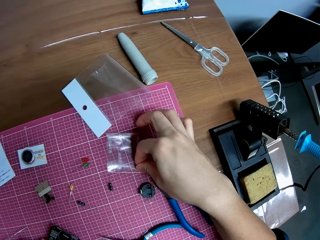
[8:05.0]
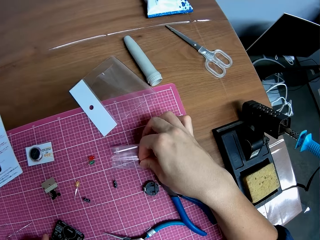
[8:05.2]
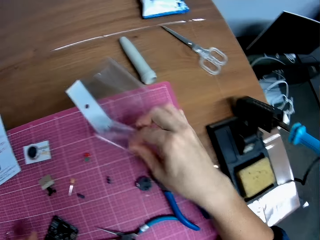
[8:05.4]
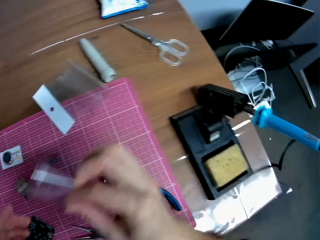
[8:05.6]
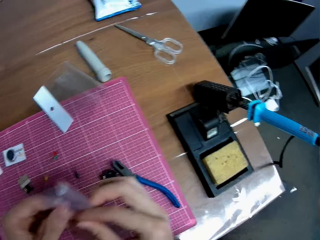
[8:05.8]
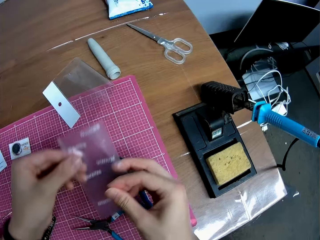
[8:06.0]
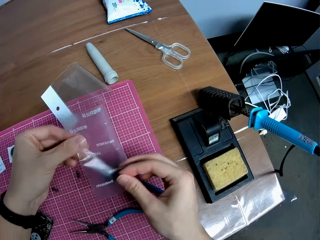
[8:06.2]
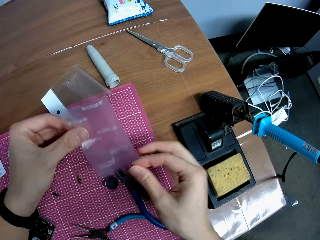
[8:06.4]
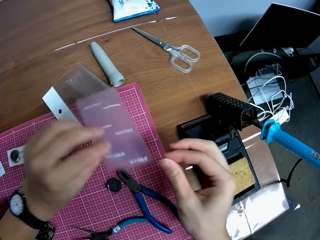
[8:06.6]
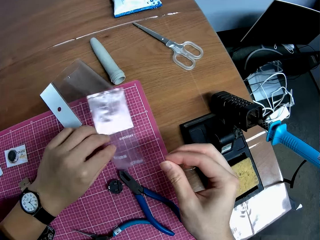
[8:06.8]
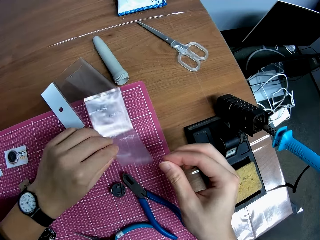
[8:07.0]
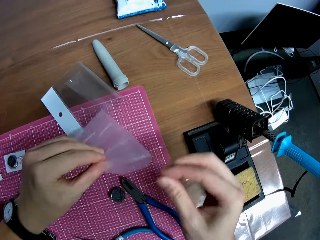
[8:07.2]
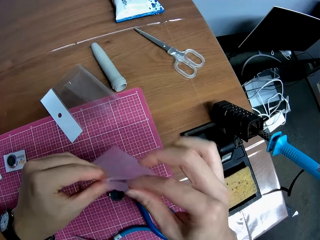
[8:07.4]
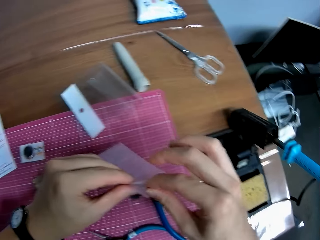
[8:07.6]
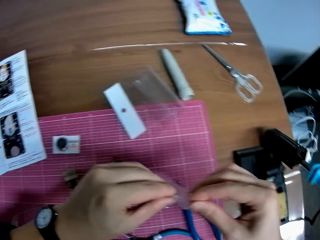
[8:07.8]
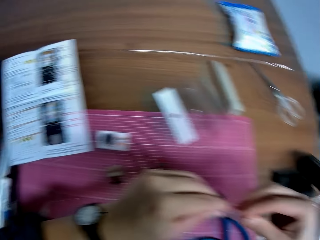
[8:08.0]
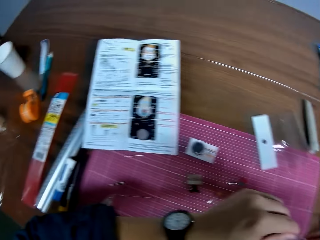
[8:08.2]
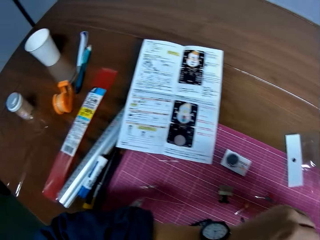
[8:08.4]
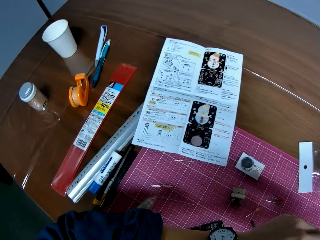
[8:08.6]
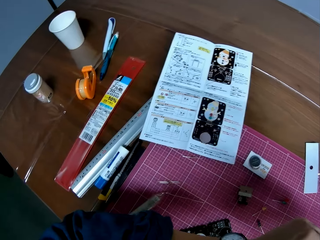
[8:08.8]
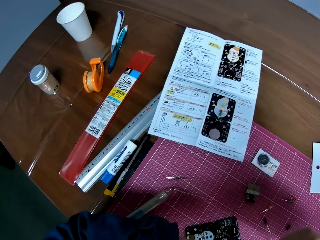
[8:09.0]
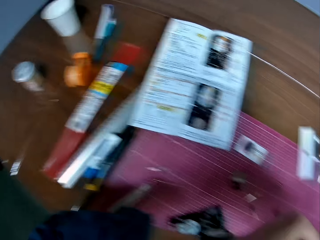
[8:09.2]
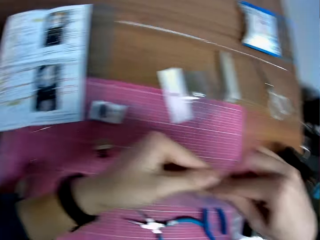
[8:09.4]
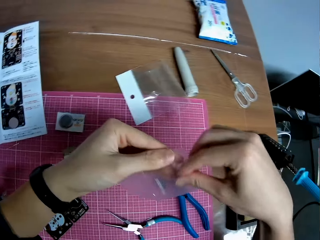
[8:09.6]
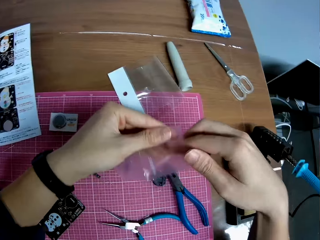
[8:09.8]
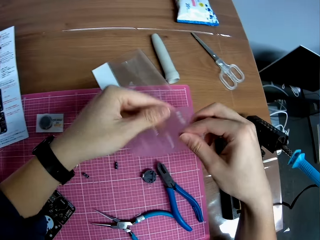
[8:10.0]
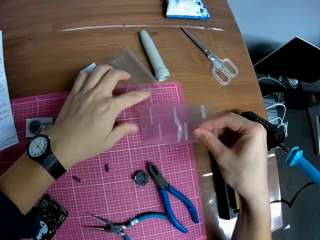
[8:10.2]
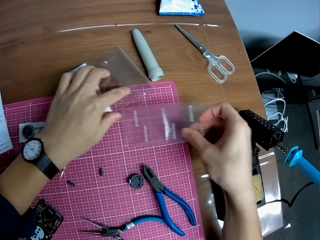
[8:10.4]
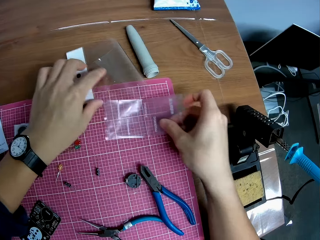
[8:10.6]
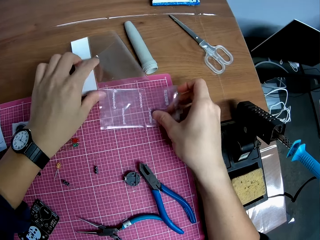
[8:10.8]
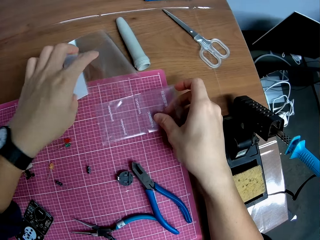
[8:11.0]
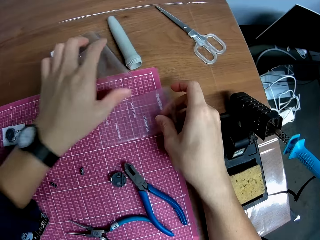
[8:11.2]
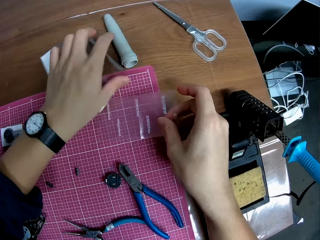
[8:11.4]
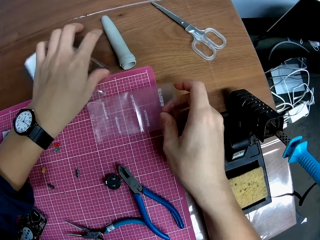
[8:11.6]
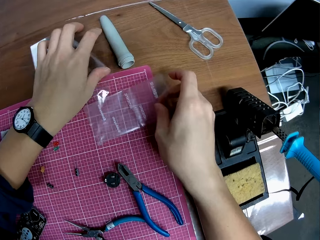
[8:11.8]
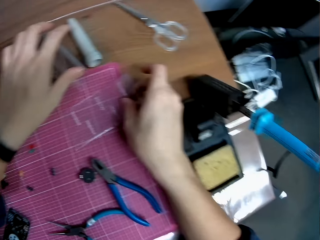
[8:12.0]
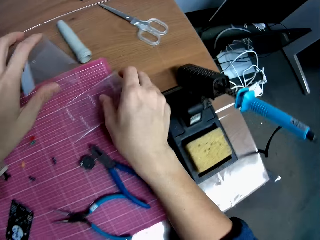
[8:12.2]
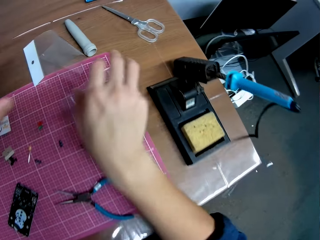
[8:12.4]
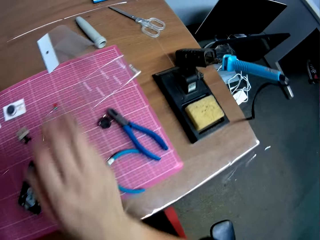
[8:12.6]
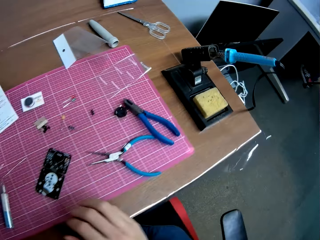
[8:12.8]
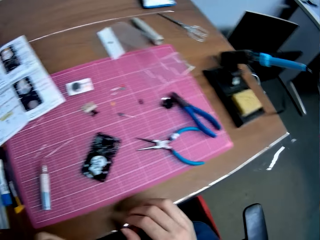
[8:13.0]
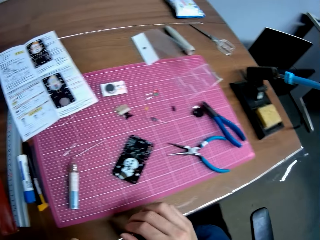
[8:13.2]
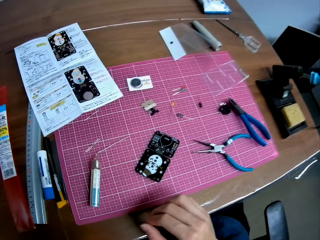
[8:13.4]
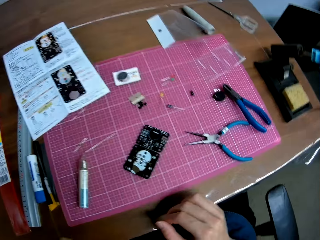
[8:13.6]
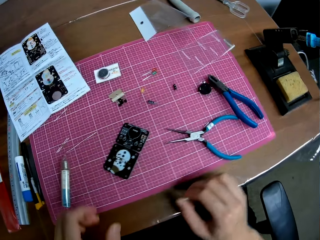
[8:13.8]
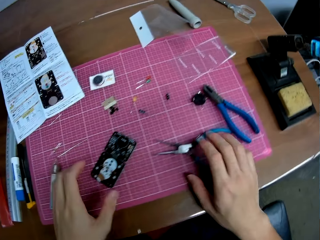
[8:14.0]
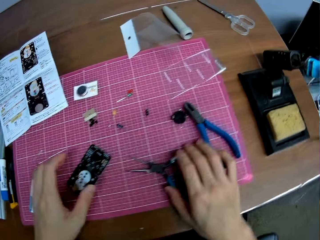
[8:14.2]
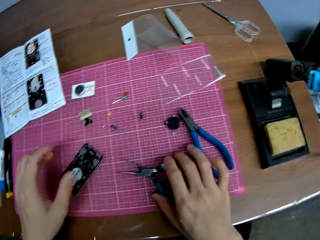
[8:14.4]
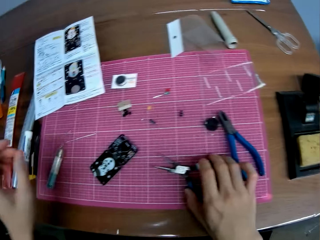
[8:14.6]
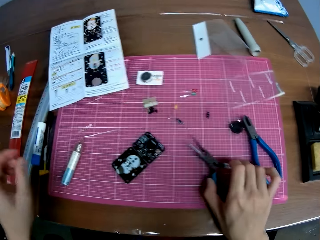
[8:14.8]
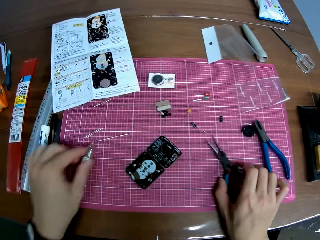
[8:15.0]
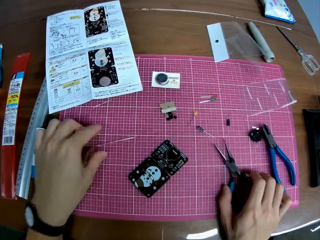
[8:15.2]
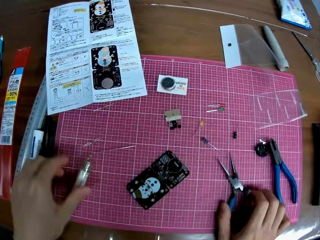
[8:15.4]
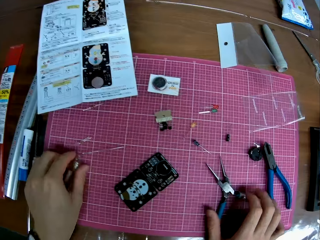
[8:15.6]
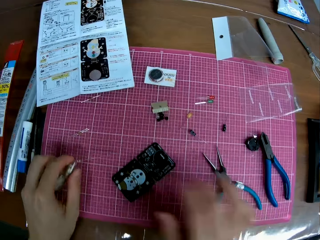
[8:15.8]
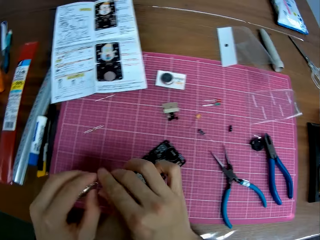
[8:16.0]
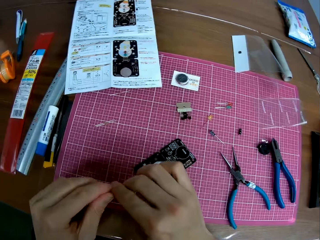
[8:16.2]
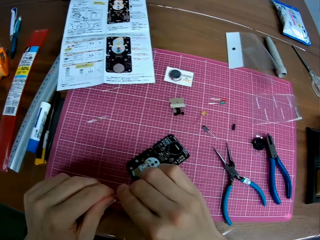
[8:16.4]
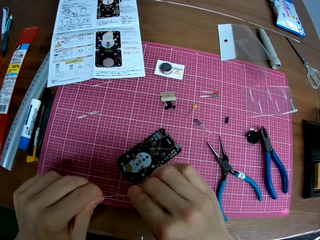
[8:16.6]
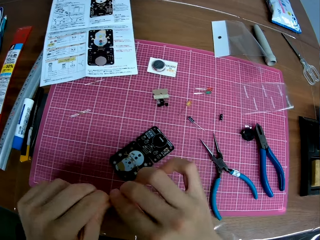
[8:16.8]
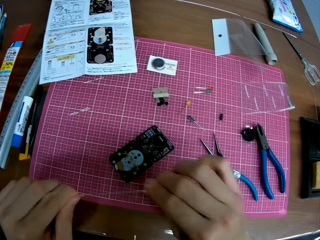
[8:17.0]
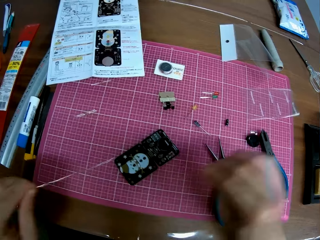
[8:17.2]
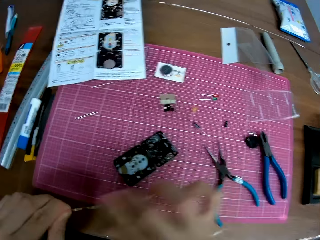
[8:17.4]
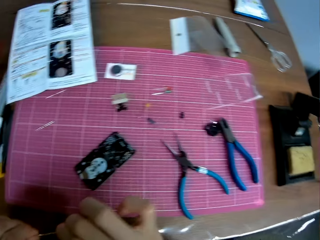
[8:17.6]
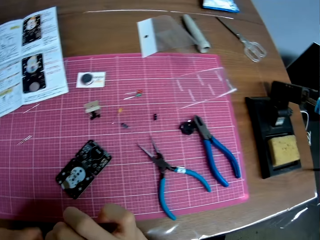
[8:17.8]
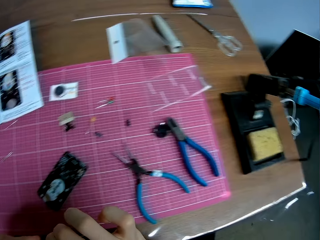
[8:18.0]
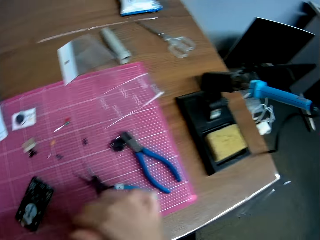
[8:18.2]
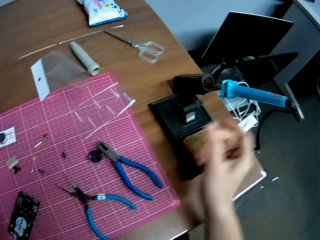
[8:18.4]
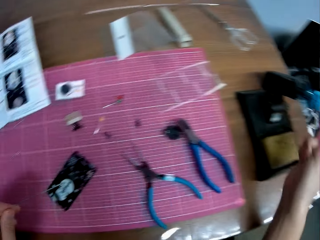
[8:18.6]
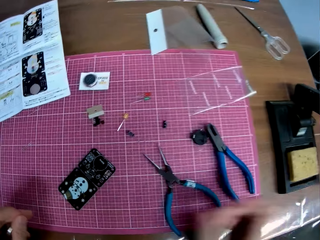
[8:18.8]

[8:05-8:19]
The camera wearer picks up a nylon or polythene bag from the table. He looks at the polythene bag. He drops the particles in his finger inside the nylon. He looks at the manual paper. He drops the nylon on the table. He moves the plier slightly on the table. He takes the needle nose pliers. He picks up the solder from the table. He straightens the solder with his right hand. He pulls something.

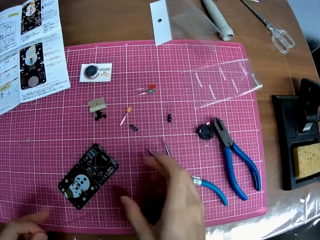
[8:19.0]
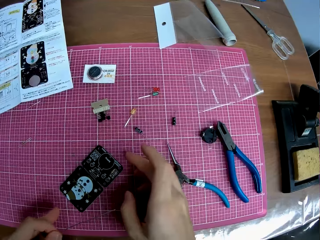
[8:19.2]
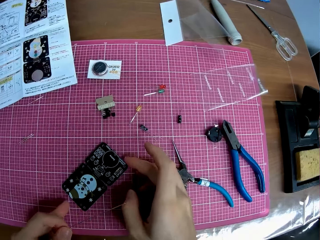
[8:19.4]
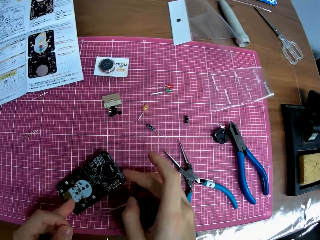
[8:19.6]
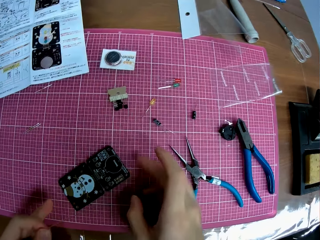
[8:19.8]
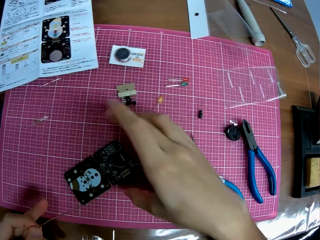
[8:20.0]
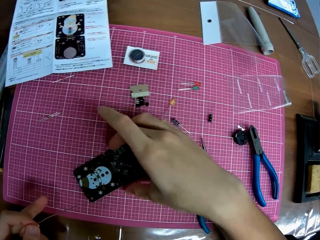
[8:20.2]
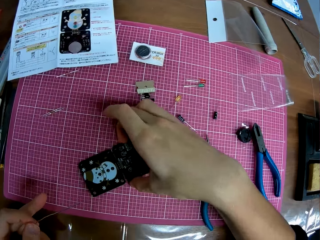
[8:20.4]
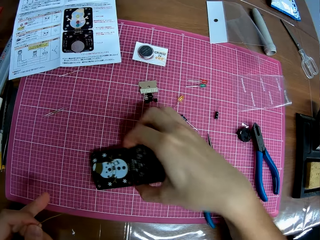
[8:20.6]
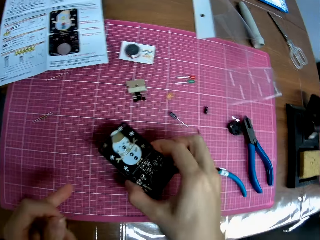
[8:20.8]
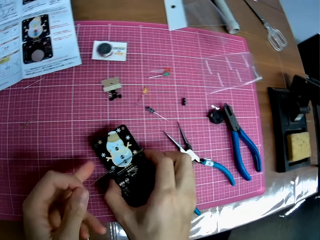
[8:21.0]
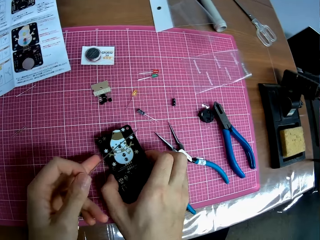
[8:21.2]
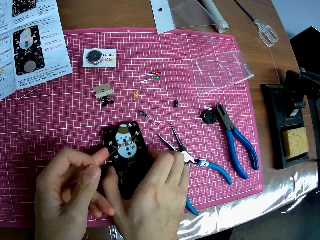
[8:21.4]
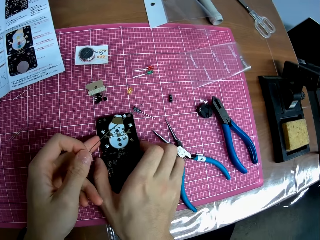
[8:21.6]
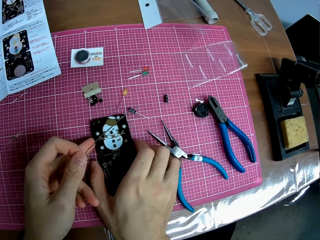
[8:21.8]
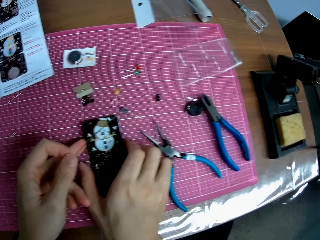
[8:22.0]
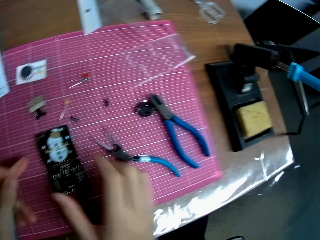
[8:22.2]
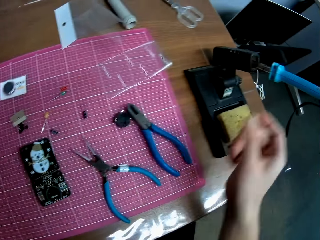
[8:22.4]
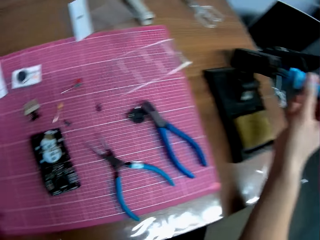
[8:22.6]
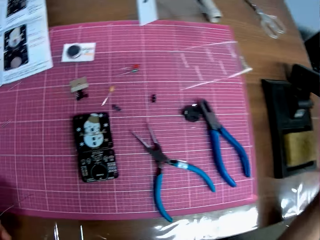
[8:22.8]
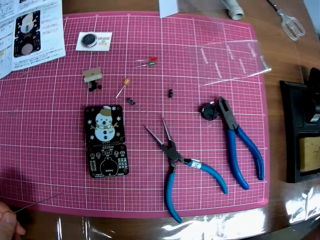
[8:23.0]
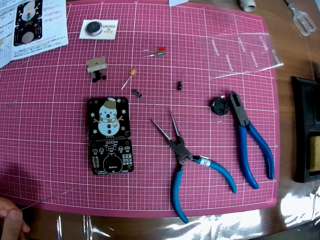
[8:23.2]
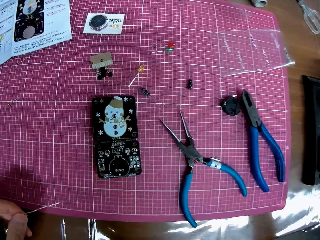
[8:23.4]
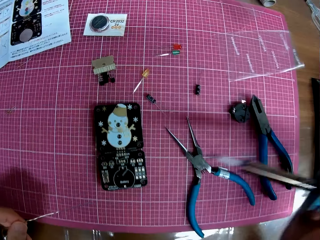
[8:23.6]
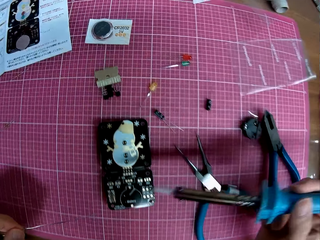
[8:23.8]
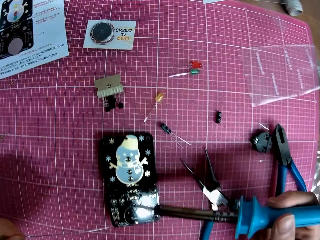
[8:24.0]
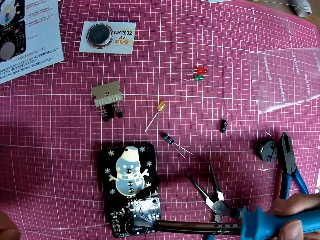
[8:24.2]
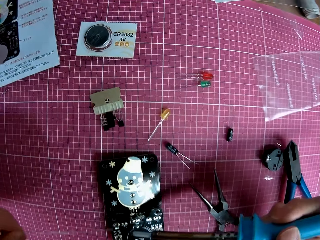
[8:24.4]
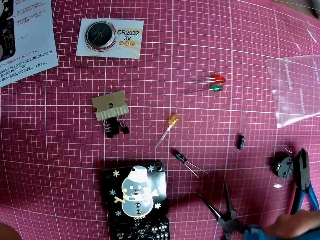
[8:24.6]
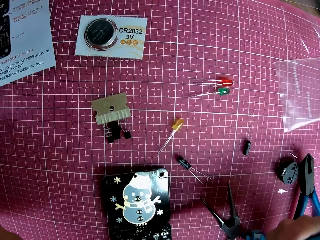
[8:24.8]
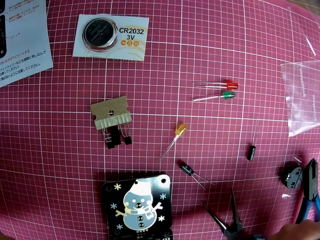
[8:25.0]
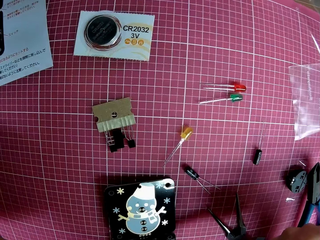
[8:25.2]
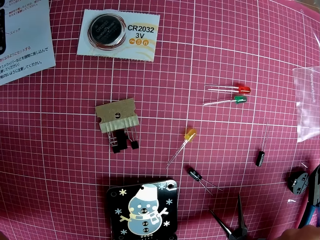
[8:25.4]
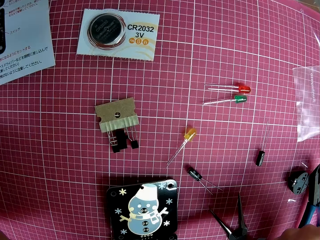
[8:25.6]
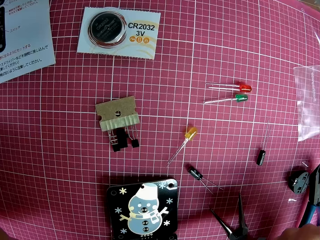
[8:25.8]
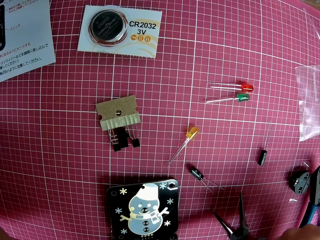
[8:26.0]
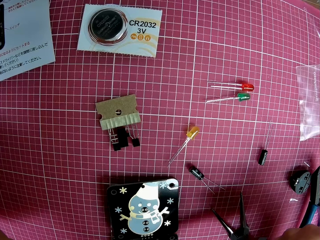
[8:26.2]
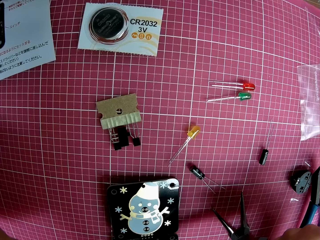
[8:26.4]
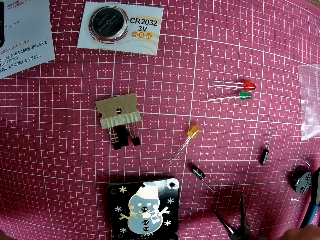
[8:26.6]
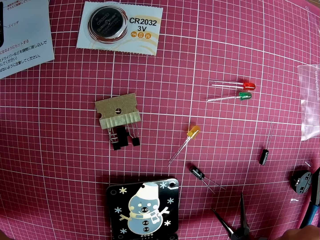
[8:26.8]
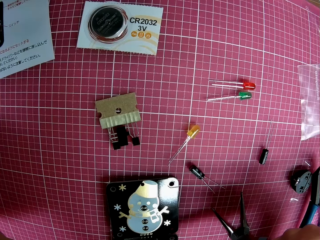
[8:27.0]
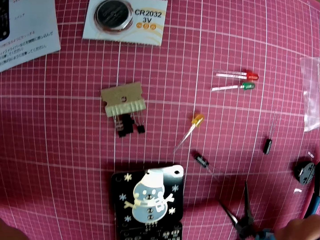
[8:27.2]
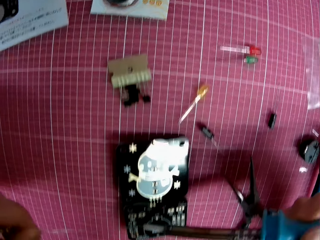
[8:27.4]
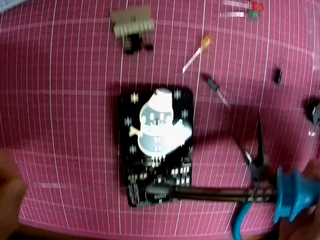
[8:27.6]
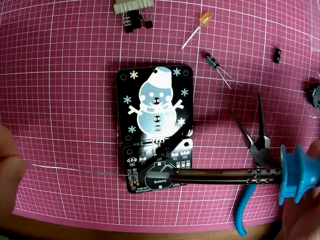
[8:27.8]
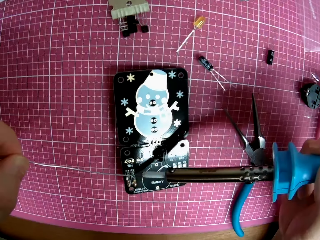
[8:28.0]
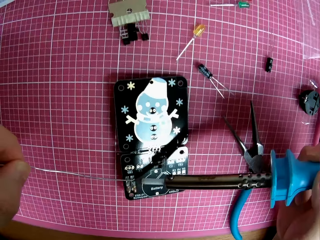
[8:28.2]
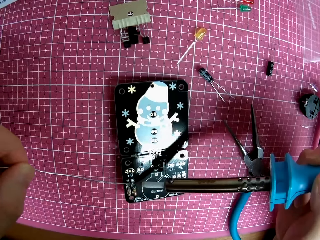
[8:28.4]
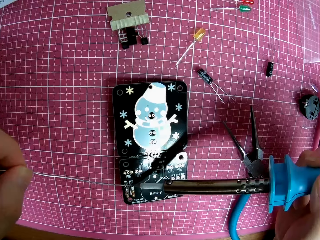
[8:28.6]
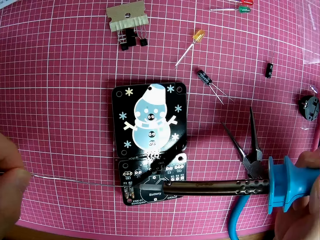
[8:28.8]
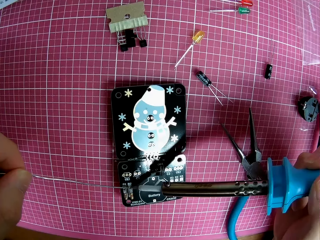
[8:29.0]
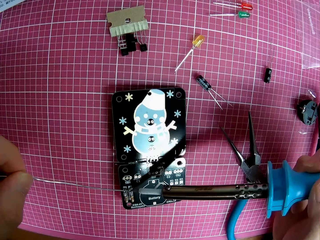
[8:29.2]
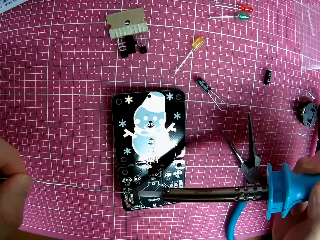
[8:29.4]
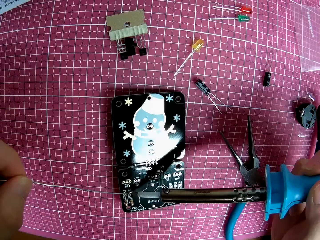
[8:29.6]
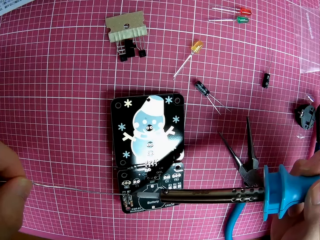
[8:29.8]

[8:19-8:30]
The camera wearer turns the circuit board or surface mount device on the table. They touch the surface mount device. They pick up the soldering iron from the stand. They touch the soldering station. They solder the circuit board with the soldering iron and the solder.
